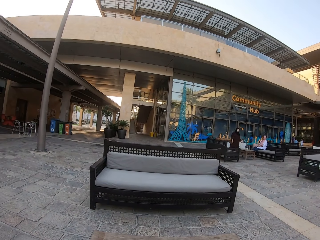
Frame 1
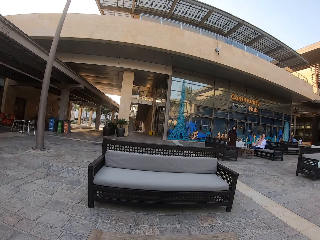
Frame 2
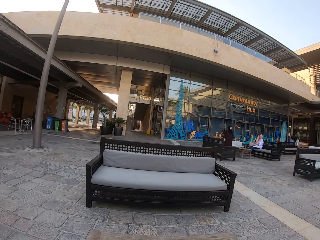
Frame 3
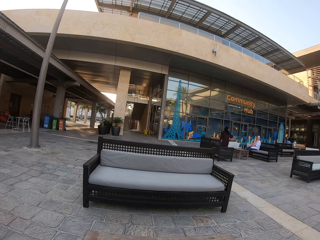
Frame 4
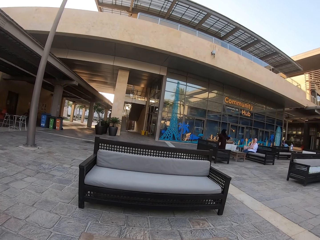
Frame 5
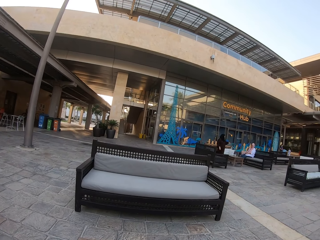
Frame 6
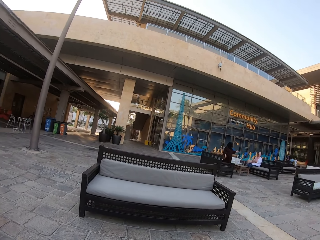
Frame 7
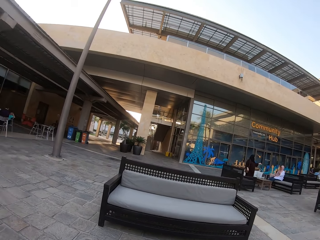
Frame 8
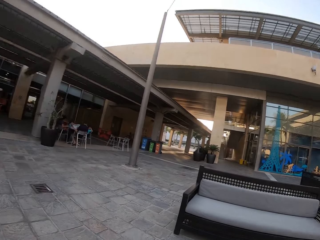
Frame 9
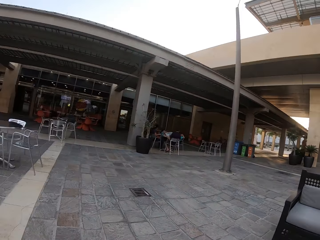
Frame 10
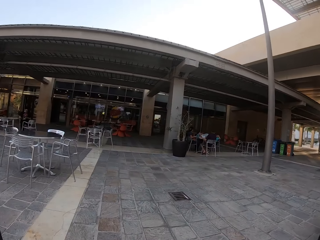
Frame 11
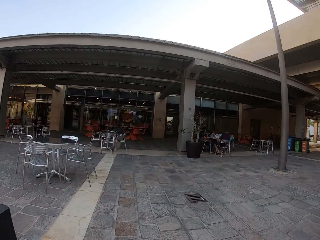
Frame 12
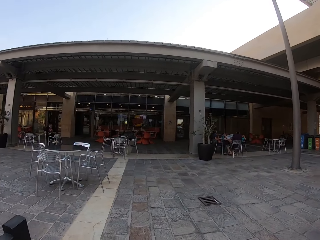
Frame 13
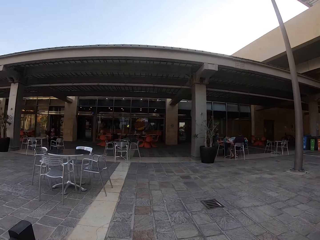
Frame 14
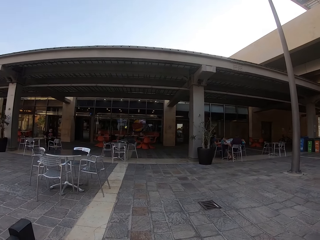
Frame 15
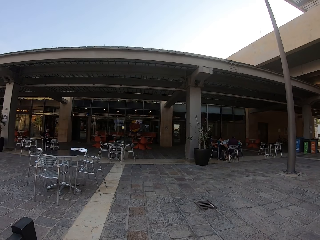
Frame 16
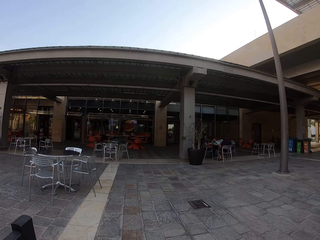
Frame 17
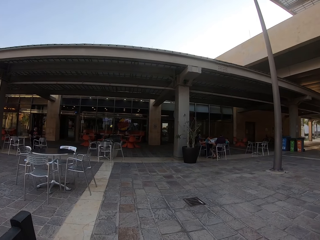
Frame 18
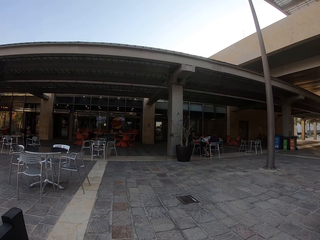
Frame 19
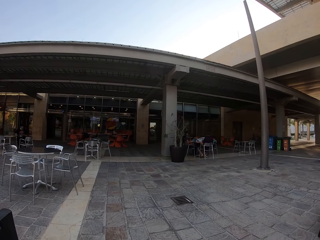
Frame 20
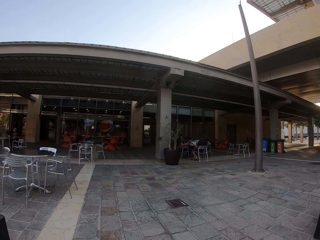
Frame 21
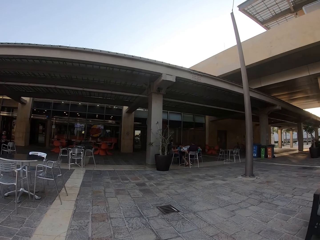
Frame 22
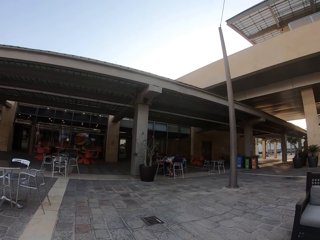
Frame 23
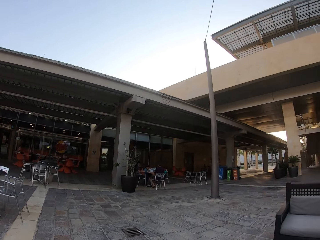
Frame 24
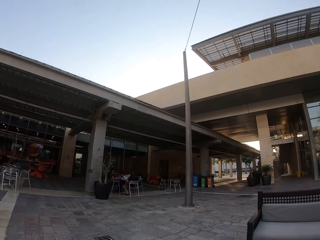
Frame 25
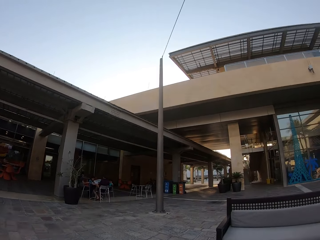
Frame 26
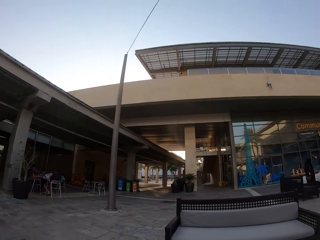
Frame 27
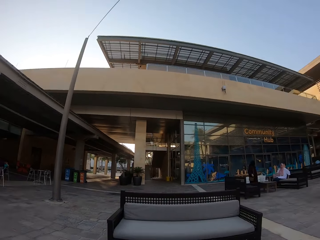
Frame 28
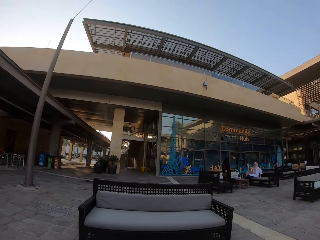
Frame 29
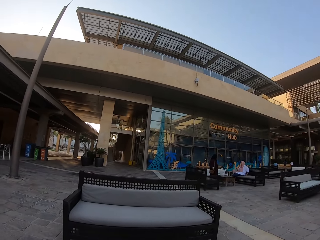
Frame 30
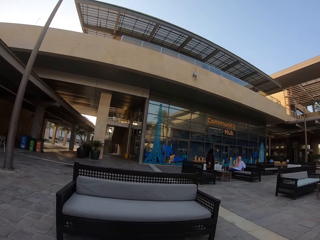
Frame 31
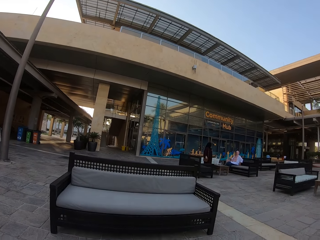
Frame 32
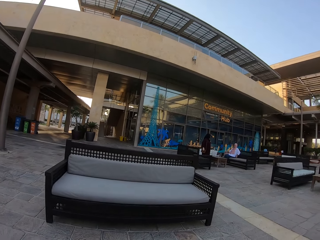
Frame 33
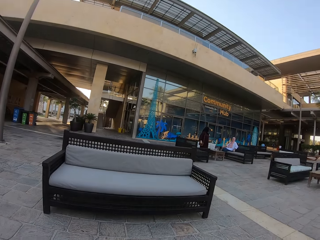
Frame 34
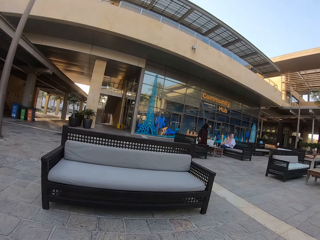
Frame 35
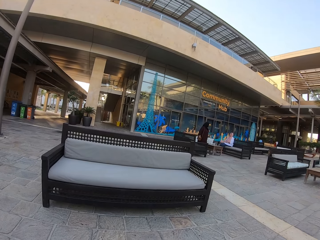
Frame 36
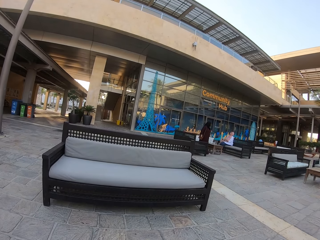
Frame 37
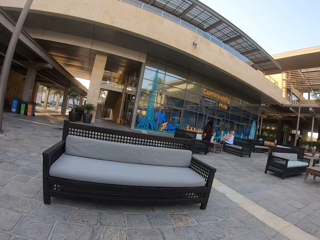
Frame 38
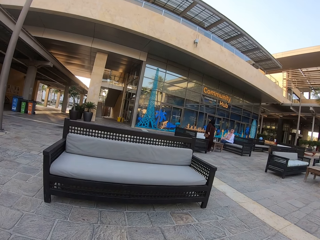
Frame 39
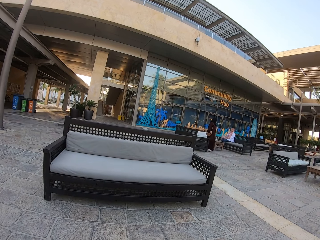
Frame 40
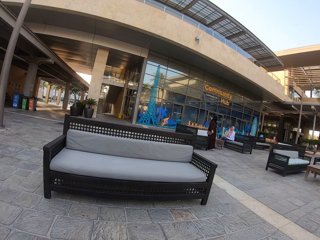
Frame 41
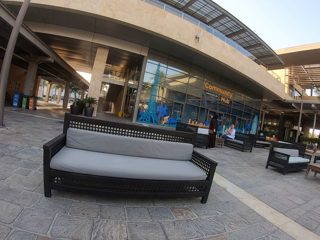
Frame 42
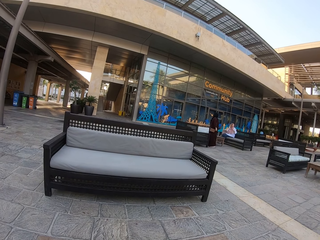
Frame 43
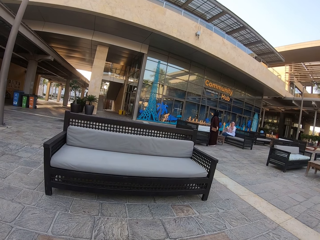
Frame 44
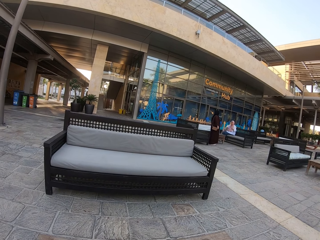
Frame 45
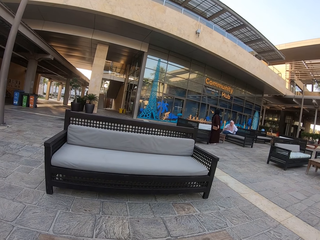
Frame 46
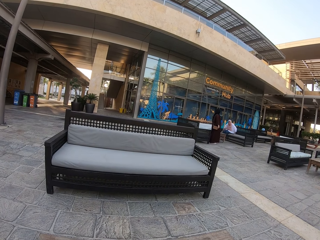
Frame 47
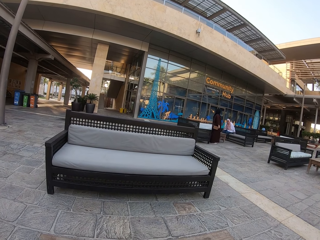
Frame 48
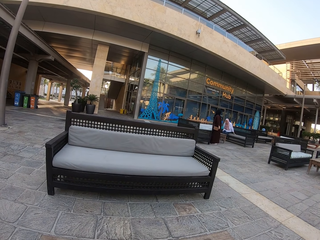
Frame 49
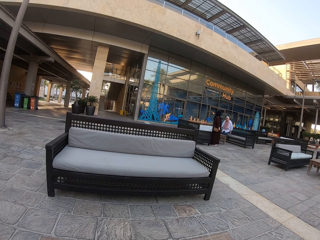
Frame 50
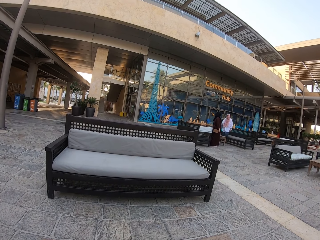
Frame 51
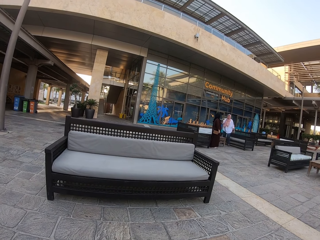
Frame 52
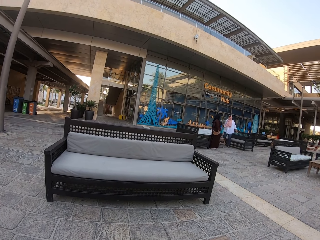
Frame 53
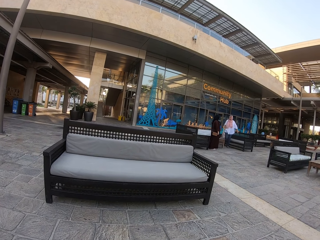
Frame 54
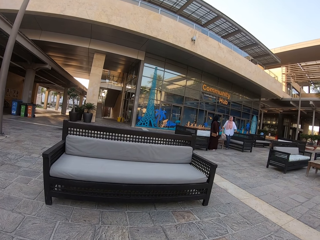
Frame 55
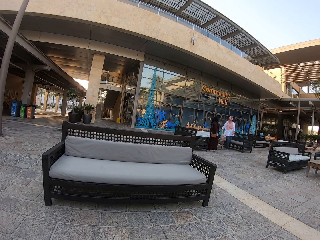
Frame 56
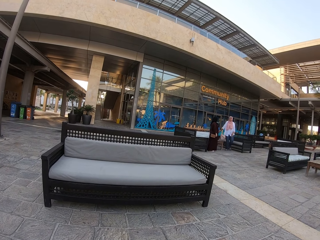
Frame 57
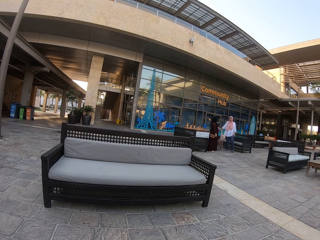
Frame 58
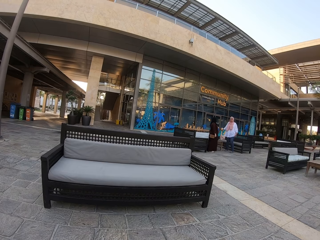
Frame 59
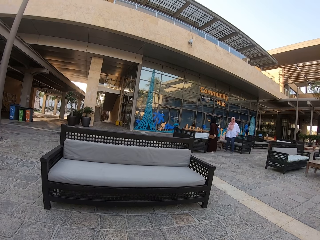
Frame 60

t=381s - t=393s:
The camera wearer looks around the sofa. They look around. They look at the sofa.

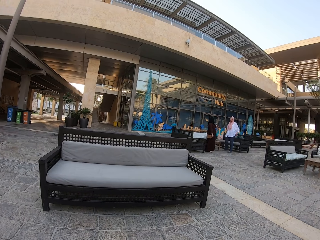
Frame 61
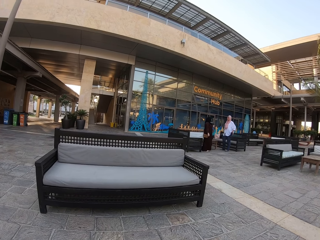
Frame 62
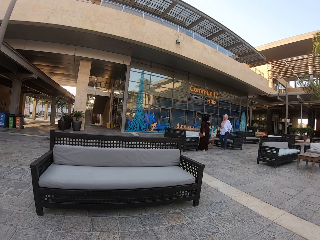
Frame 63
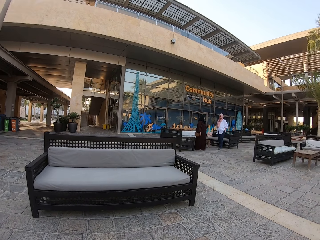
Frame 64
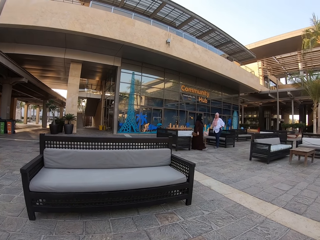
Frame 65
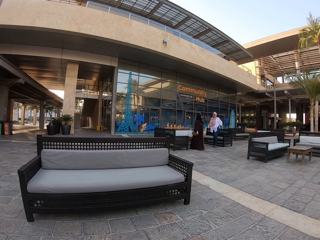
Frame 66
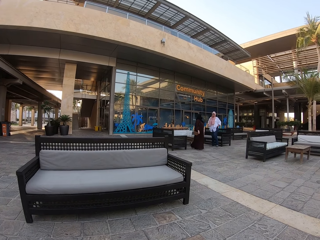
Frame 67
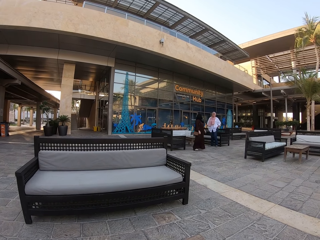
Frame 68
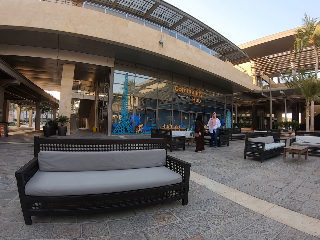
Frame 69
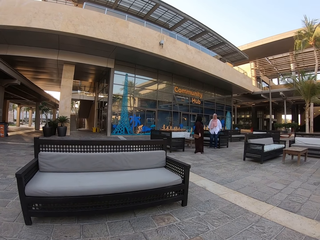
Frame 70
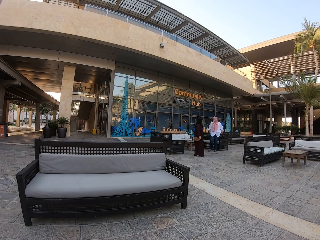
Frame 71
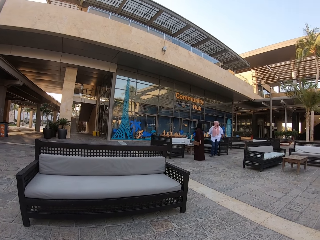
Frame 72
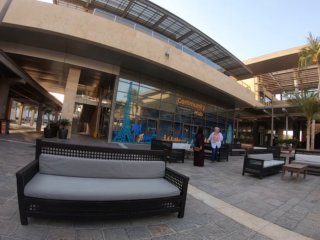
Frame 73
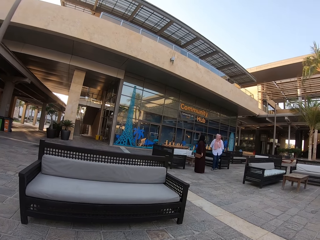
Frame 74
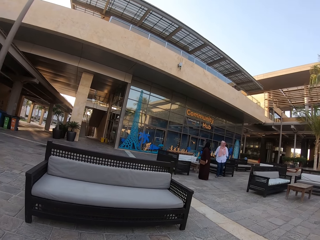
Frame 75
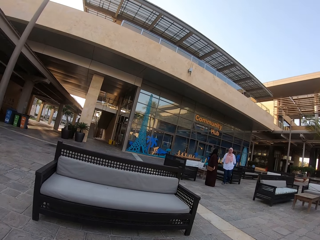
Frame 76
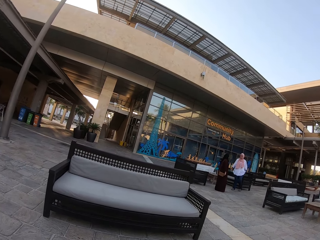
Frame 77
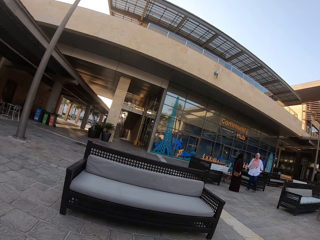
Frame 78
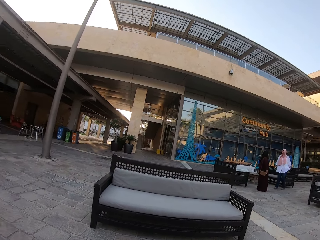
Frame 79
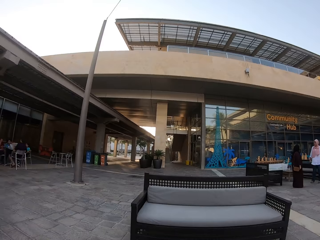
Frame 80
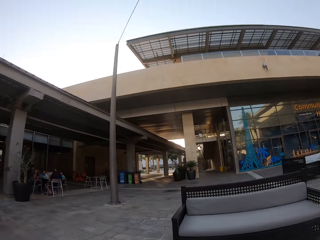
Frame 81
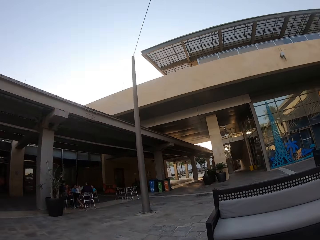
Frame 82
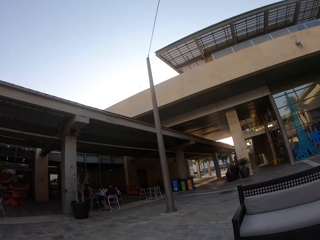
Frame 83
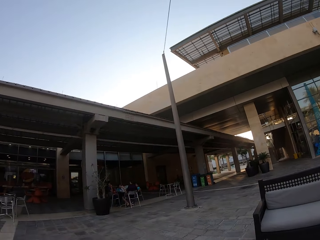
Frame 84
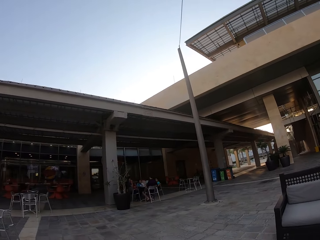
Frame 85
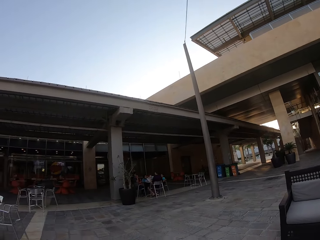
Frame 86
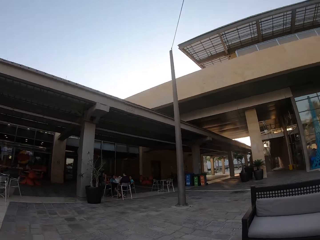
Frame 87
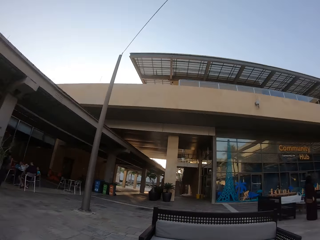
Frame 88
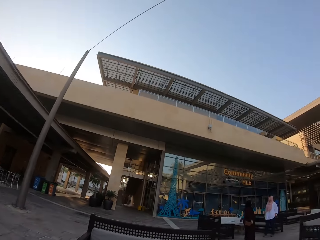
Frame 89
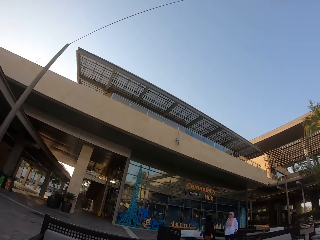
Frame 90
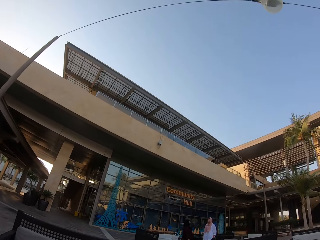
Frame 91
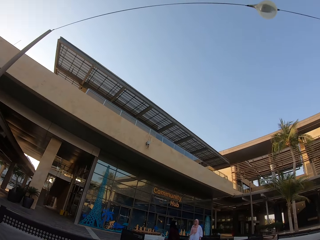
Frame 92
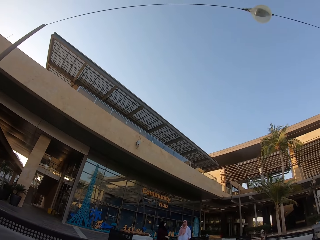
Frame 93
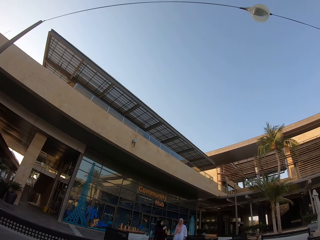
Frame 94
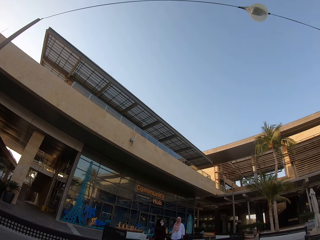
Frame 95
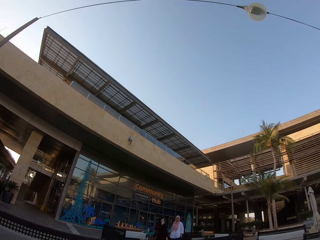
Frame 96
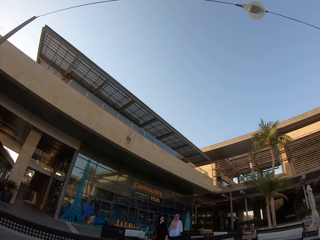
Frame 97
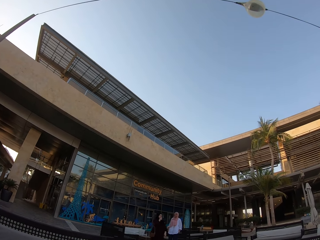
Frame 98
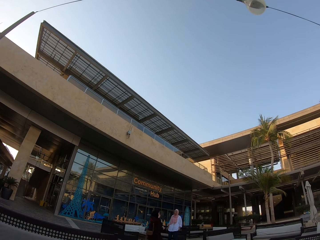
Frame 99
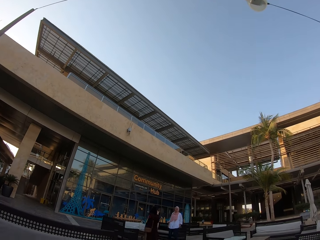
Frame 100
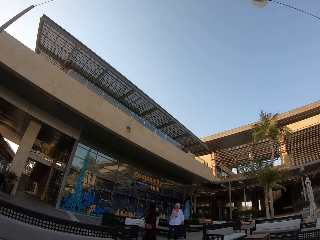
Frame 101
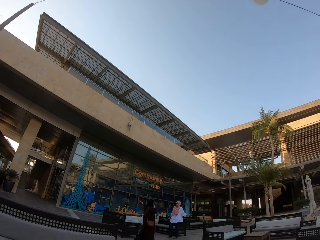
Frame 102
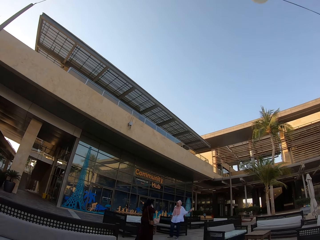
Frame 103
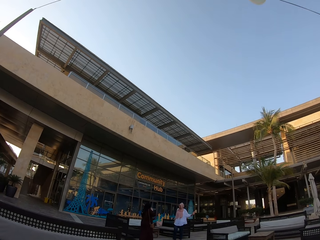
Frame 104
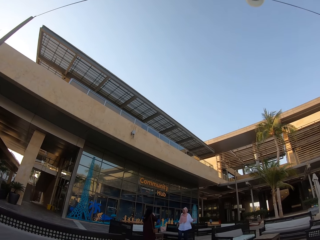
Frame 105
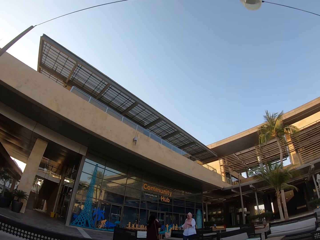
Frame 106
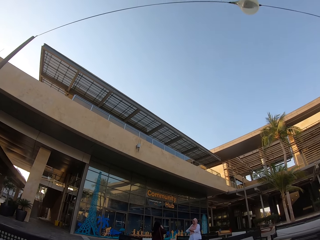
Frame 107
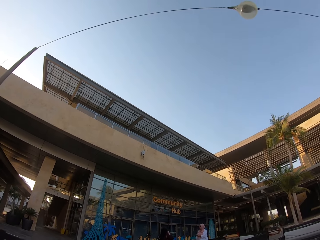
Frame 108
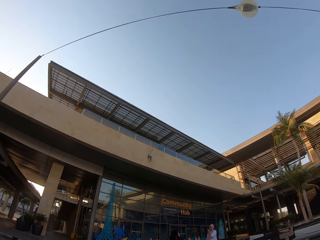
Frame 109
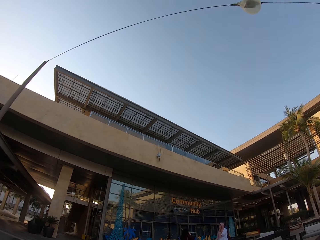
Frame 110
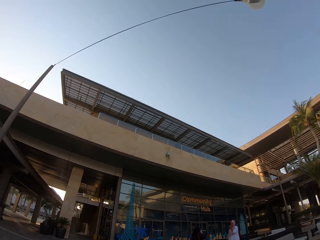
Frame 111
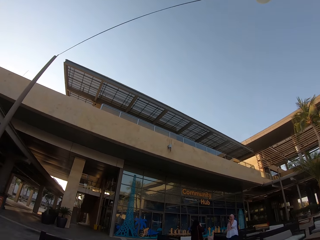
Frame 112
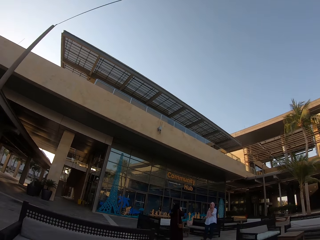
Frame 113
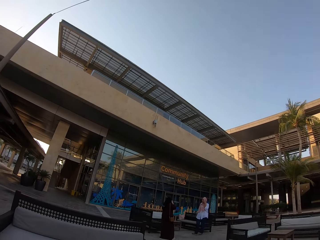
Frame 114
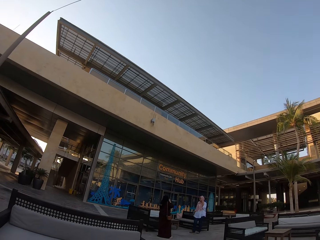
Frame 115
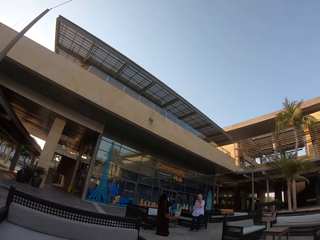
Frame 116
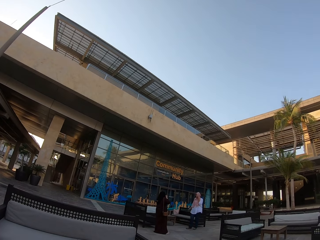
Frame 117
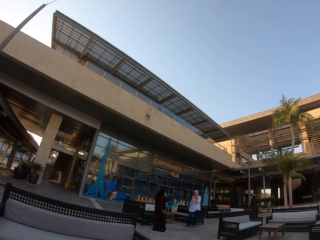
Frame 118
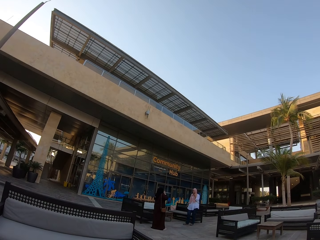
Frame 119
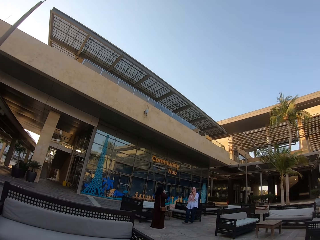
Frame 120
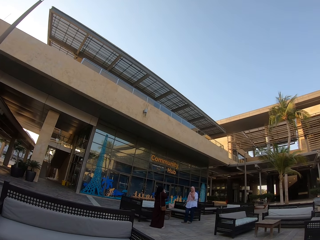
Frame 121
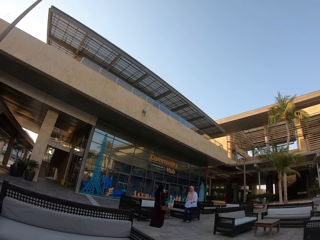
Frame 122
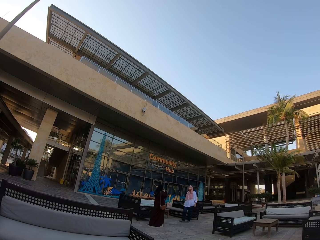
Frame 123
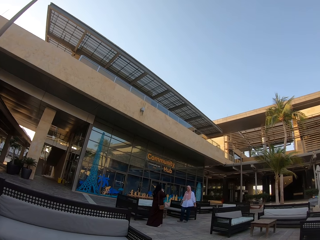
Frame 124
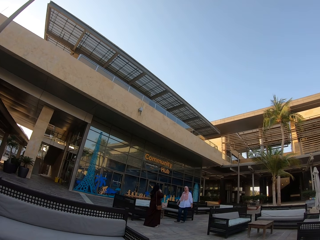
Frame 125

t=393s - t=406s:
The camera wearer looks around.
